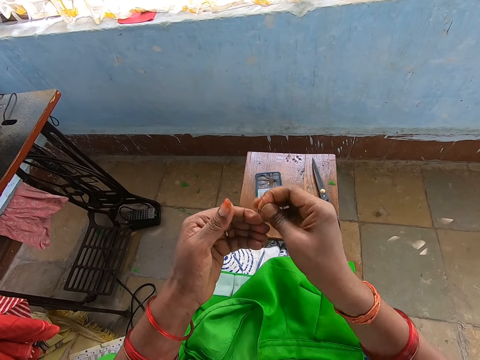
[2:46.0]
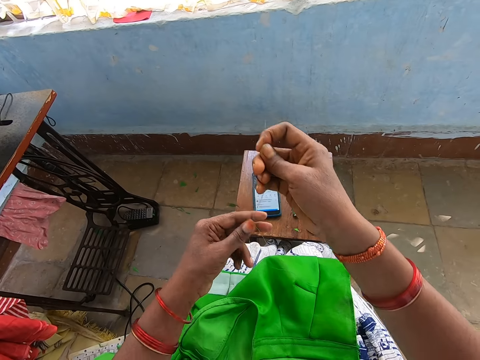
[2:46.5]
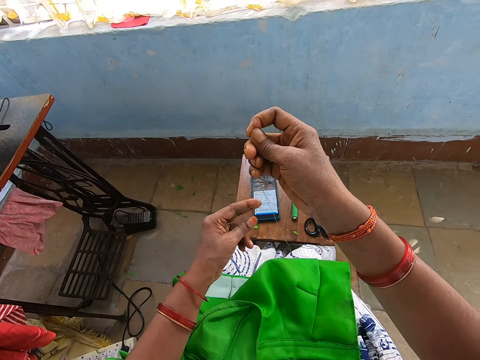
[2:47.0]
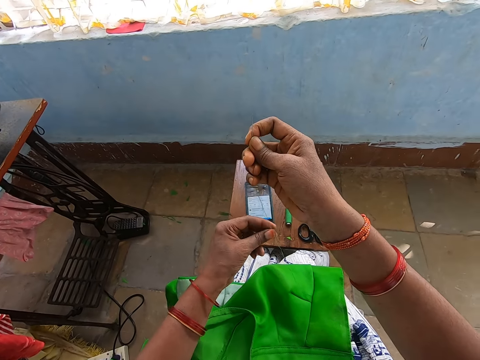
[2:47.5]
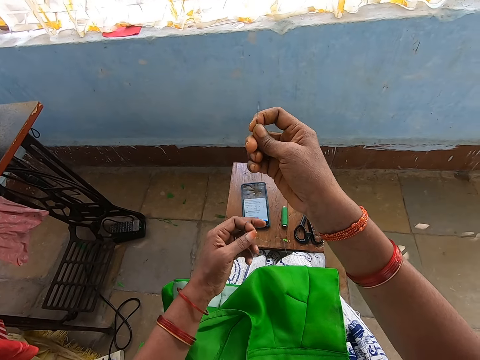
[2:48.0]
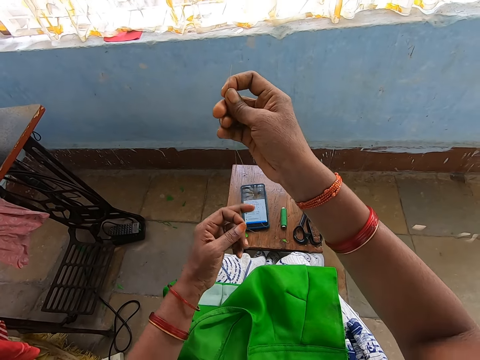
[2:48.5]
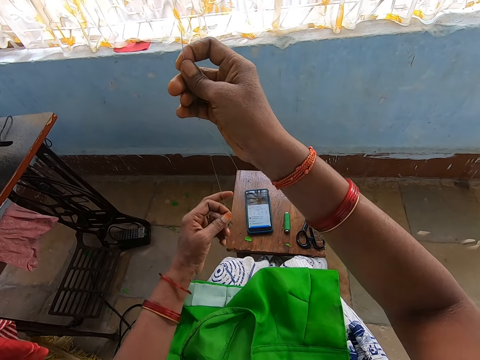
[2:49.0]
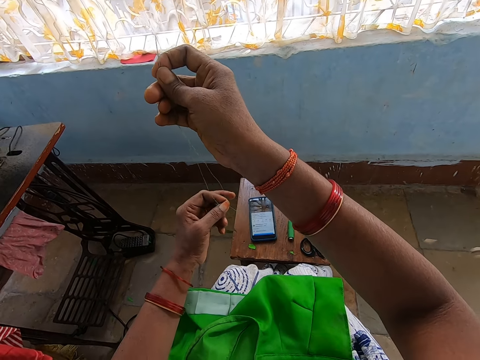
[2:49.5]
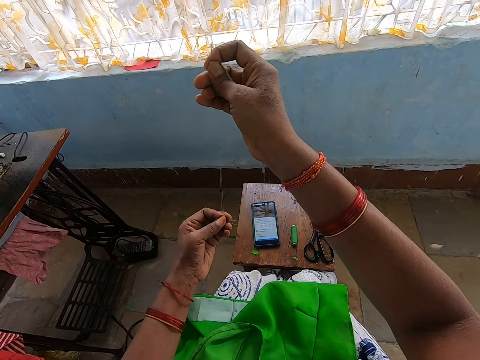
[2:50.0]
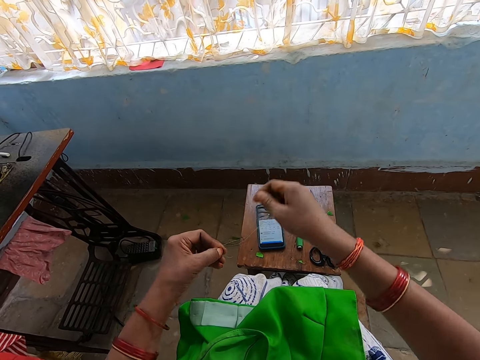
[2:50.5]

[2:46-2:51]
The camera wearer holds the needle with the other hand. He lifts his hand.

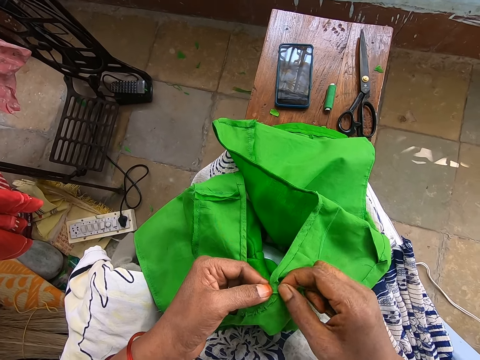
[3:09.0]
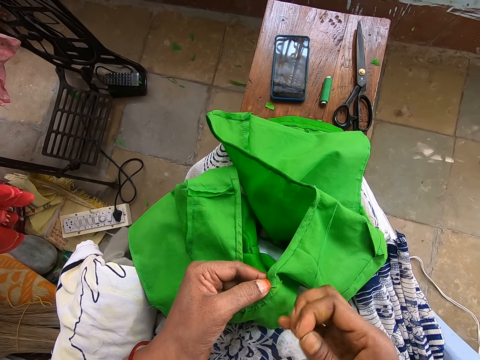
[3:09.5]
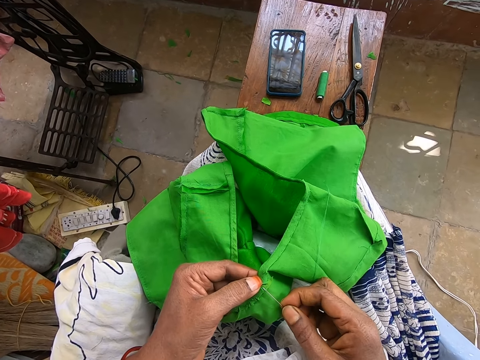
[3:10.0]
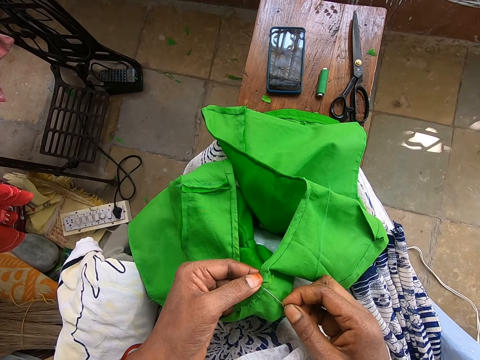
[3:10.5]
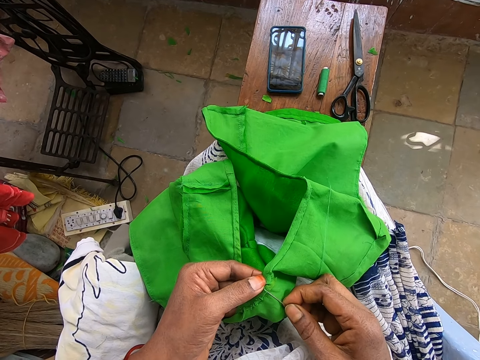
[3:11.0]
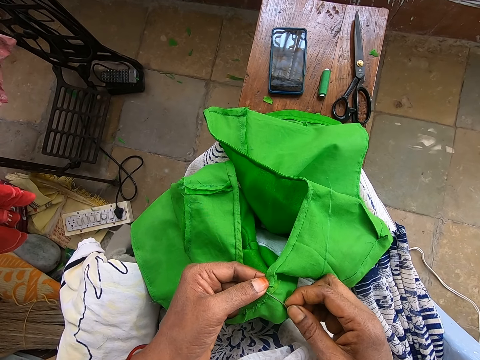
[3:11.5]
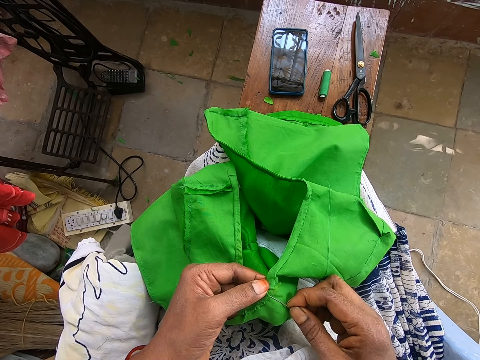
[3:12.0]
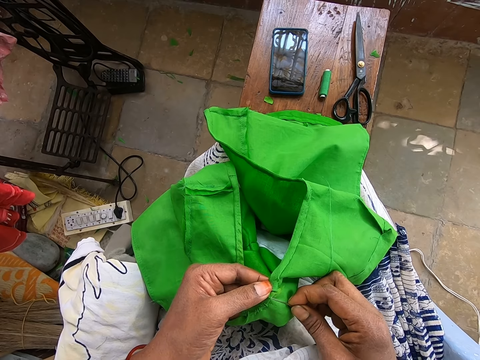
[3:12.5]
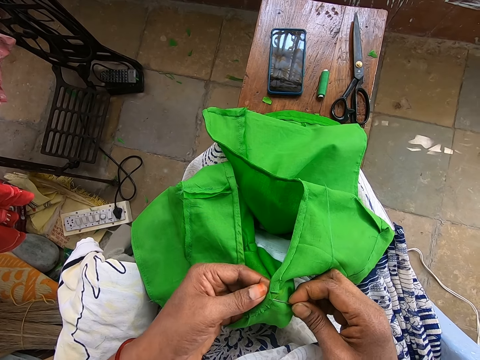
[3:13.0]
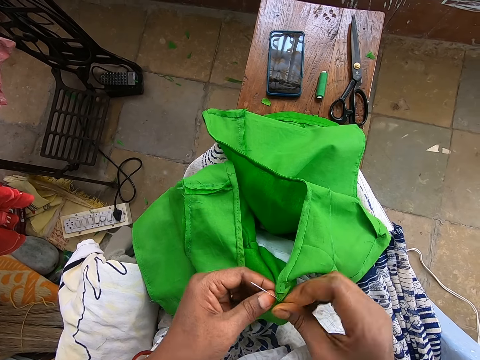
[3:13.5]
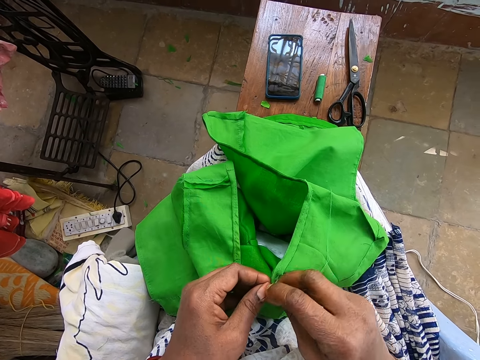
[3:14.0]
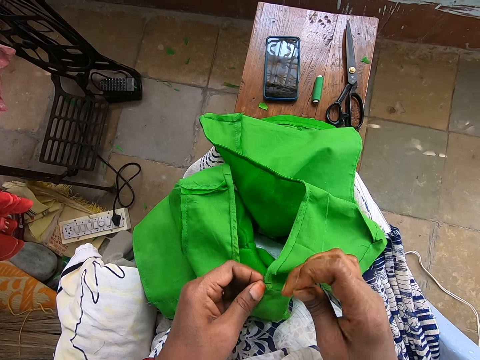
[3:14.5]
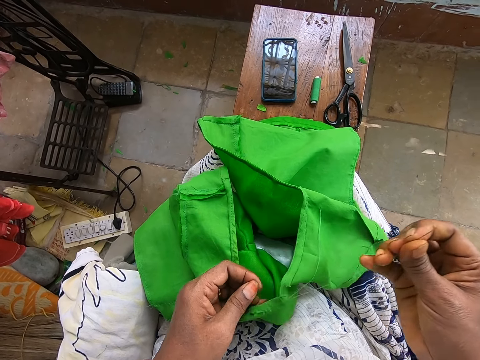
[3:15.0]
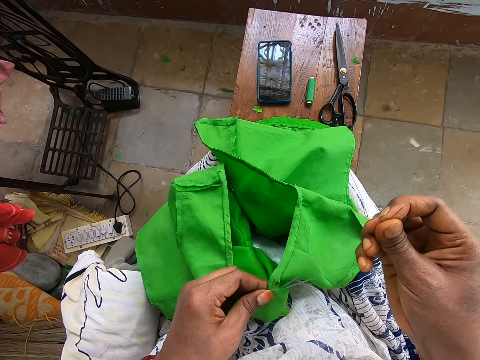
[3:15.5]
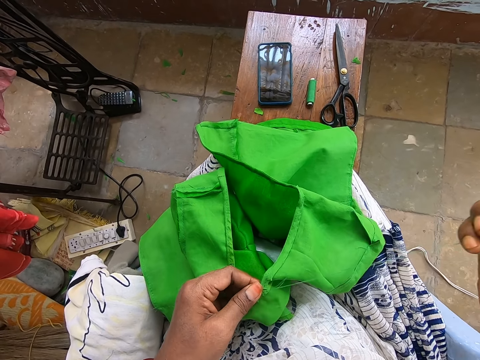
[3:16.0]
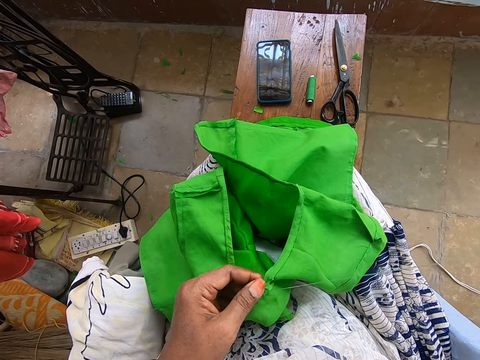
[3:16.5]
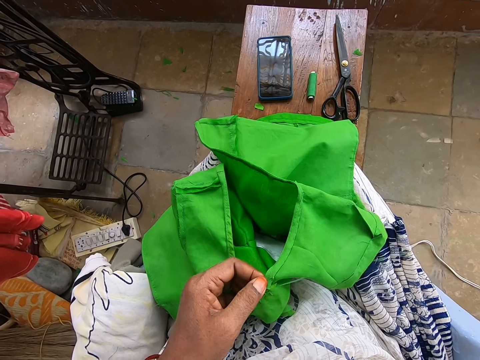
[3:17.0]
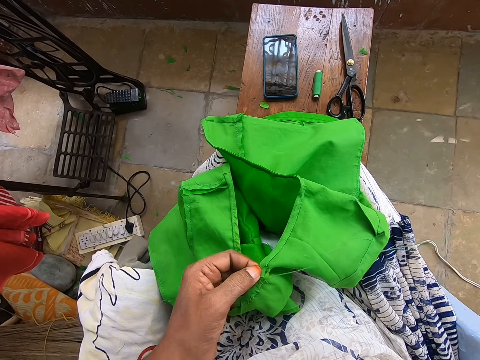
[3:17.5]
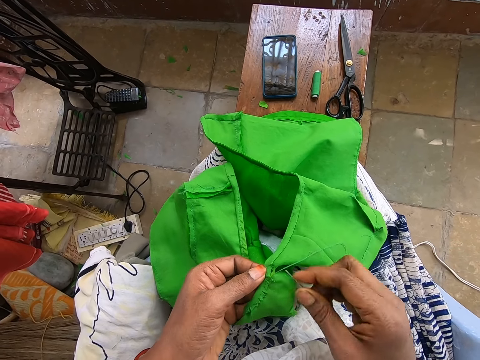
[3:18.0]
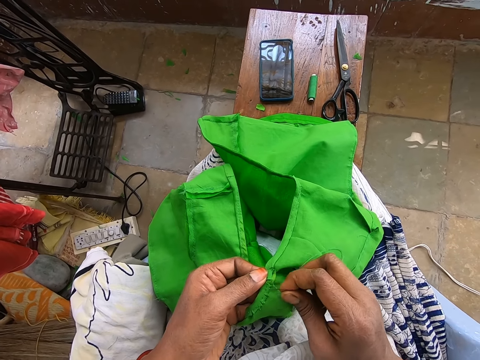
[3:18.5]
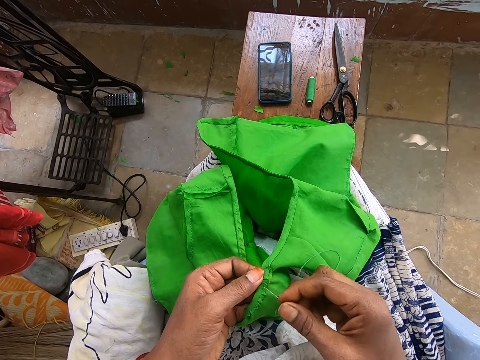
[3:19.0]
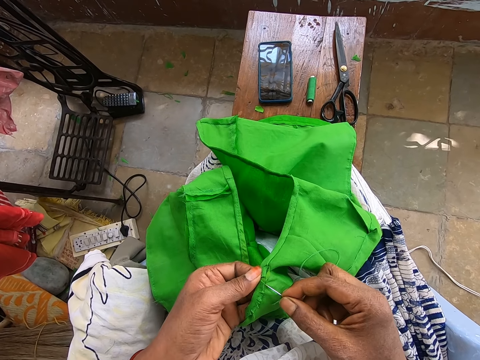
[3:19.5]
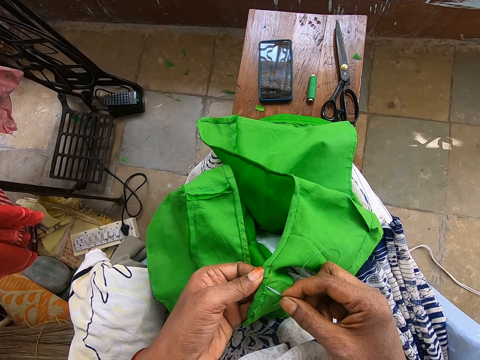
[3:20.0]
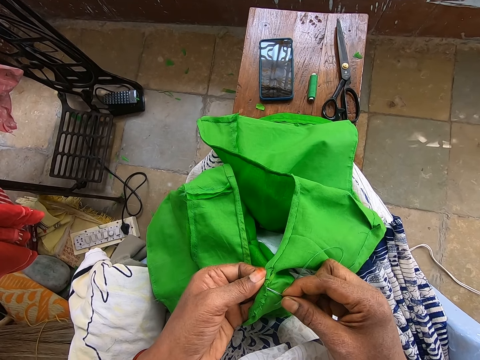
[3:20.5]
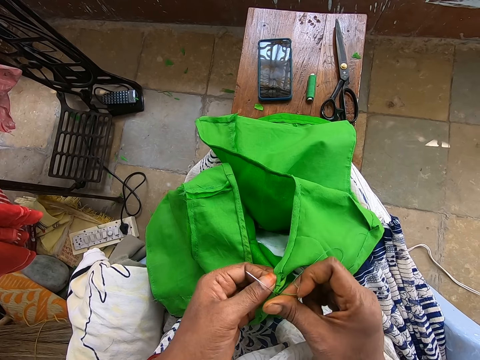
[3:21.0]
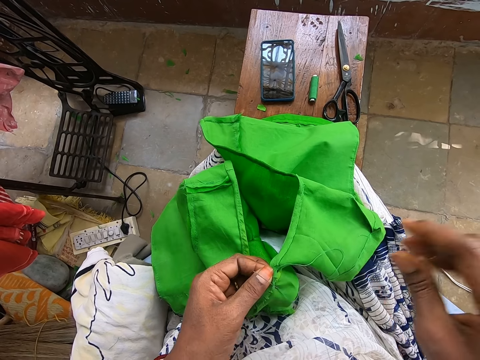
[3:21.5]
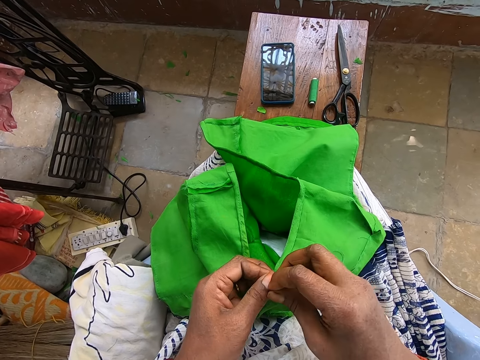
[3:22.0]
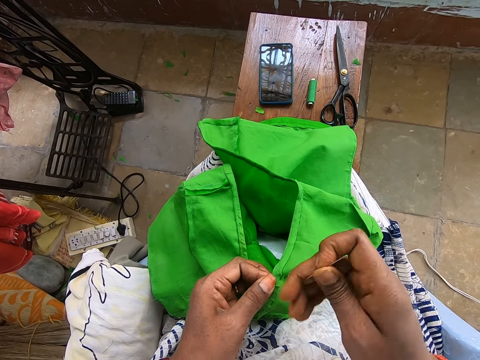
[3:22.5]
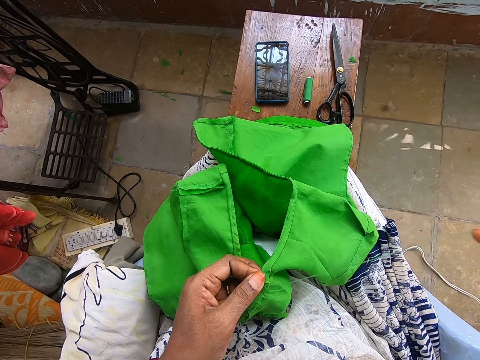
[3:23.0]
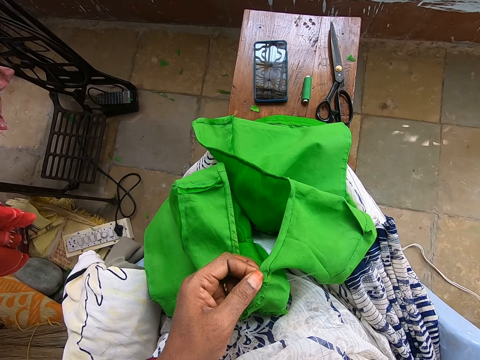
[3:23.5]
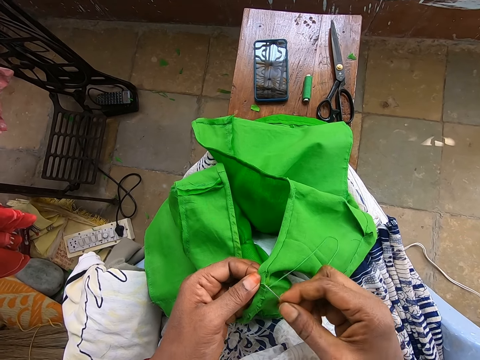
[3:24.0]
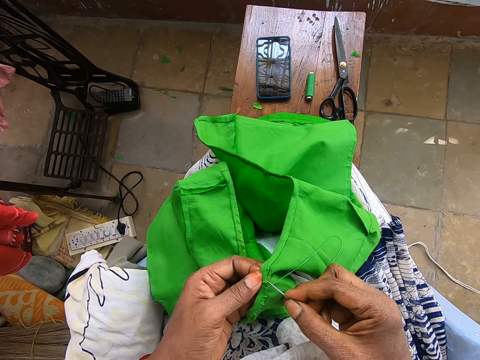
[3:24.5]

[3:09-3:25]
The camera wearer sews with a thread and needle. They sew the cloth. They pull the thread. They sew the cloth.

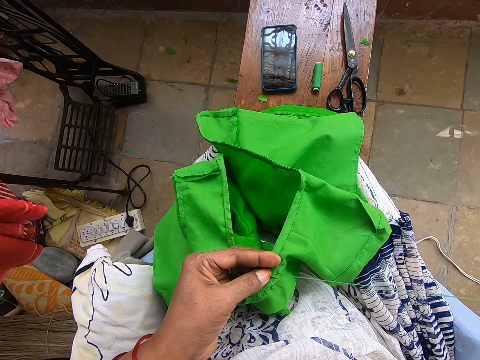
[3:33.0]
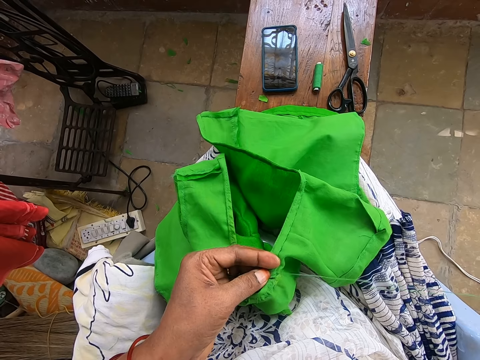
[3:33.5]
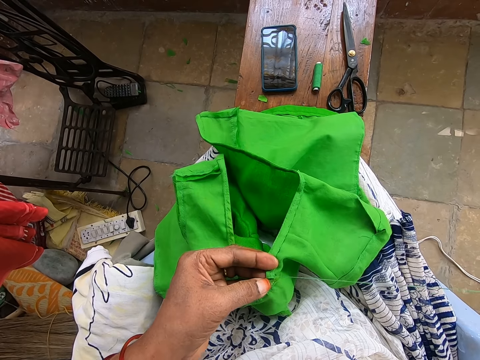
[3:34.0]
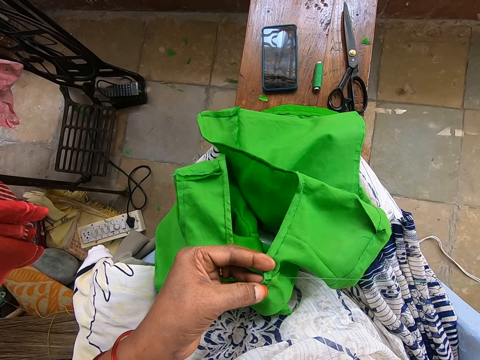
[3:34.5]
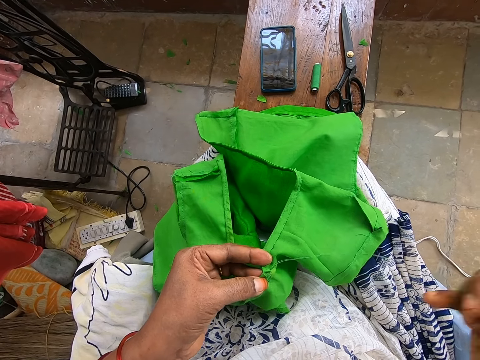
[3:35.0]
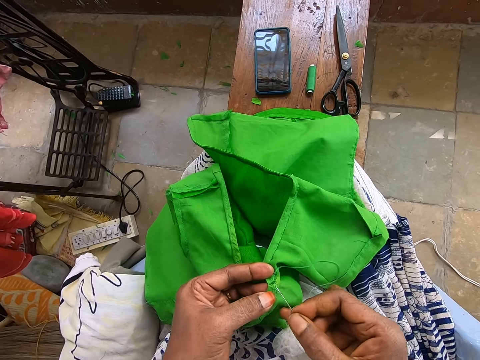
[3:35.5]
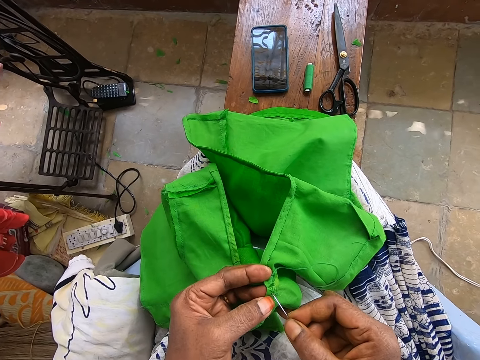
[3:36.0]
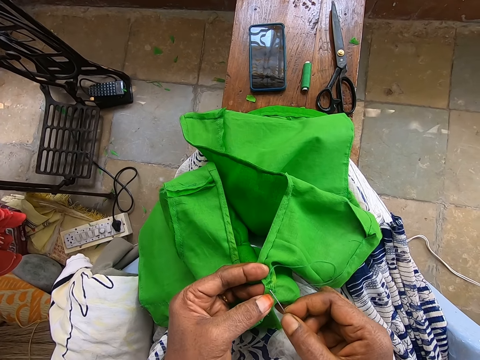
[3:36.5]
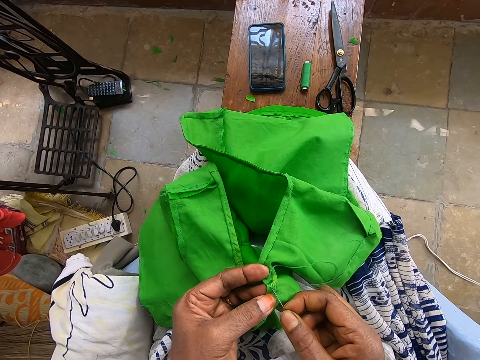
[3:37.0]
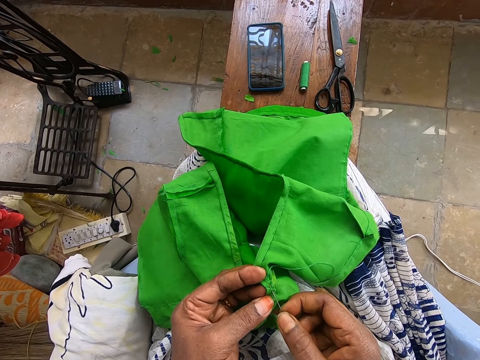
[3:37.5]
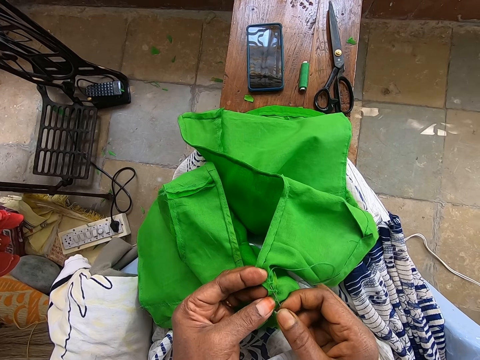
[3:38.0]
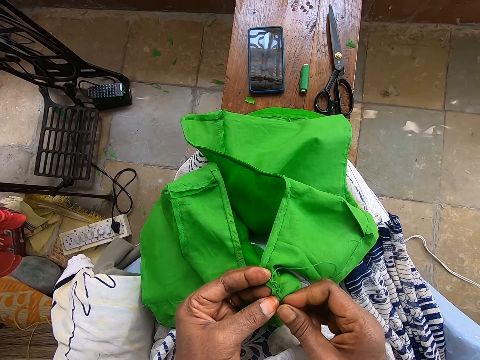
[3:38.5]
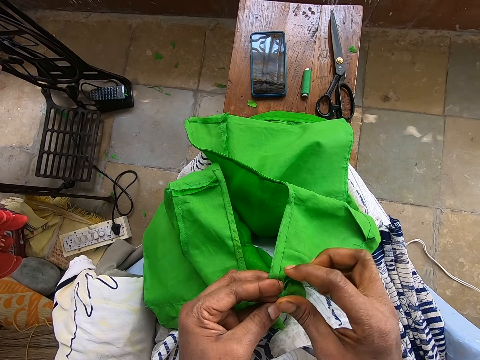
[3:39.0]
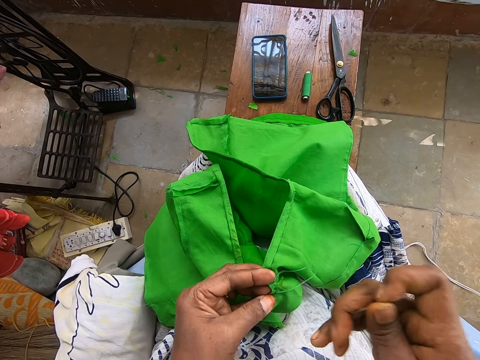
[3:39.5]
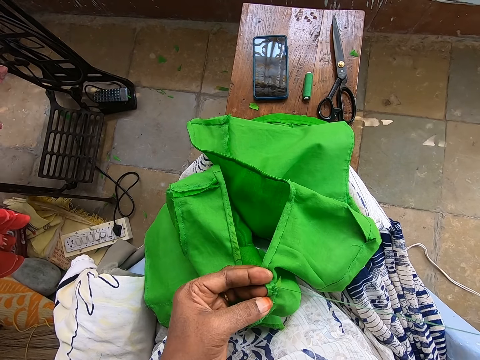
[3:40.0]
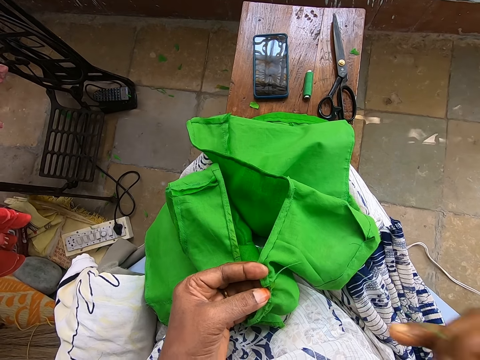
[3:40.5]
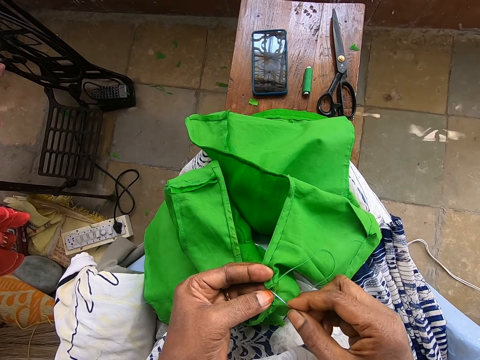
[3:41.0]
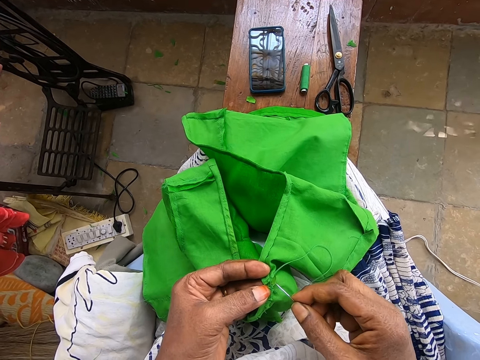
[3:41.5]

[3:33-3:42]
The camera wearer straightens the cloth with his fingers. He sews the cloth.
